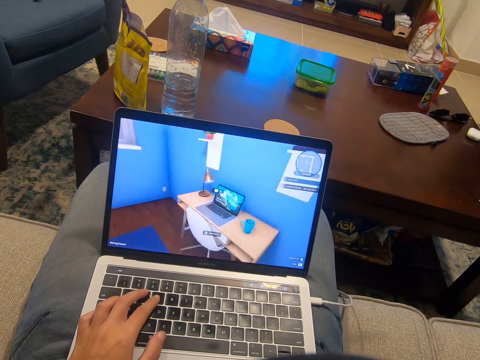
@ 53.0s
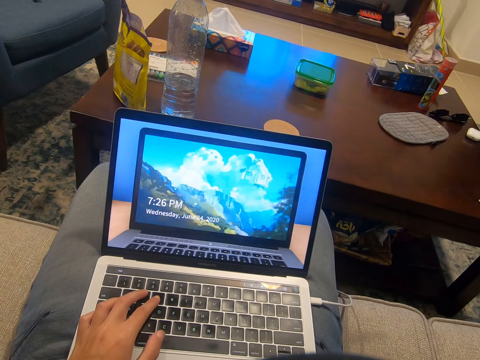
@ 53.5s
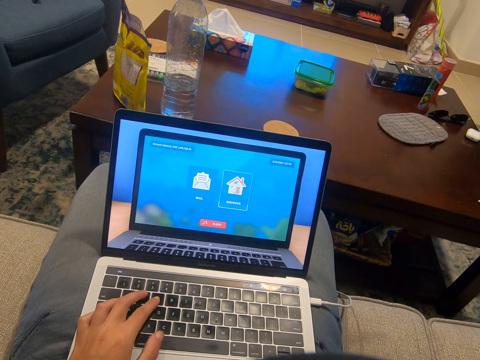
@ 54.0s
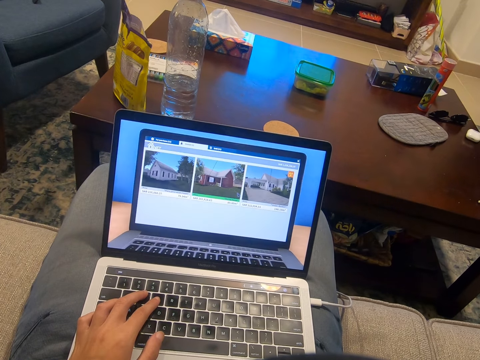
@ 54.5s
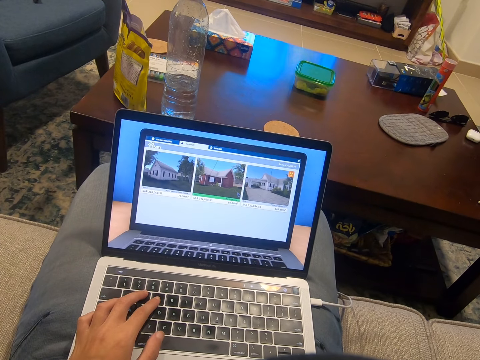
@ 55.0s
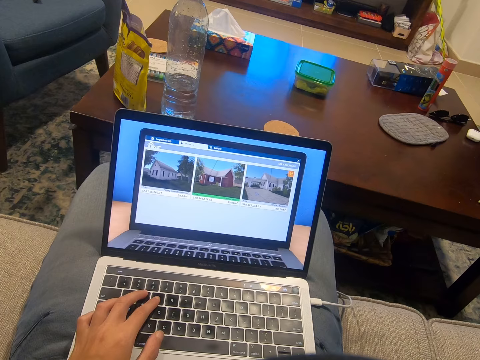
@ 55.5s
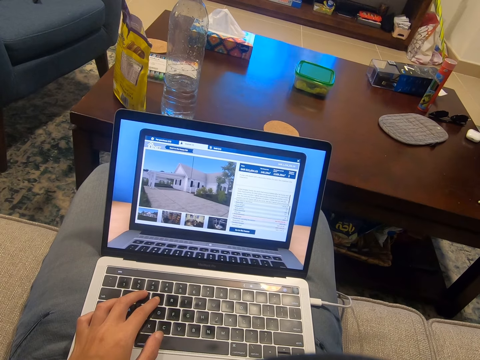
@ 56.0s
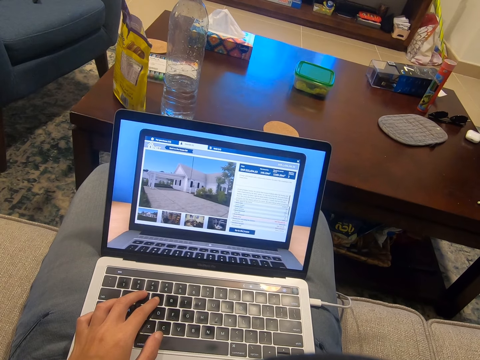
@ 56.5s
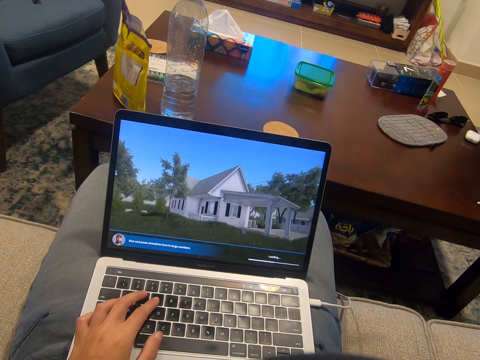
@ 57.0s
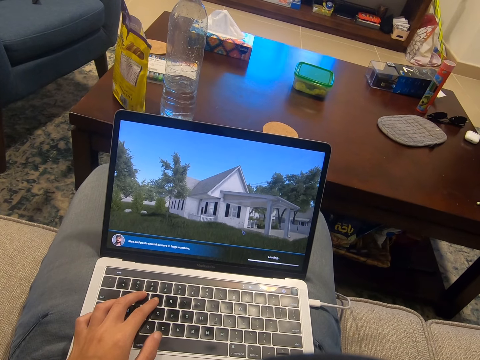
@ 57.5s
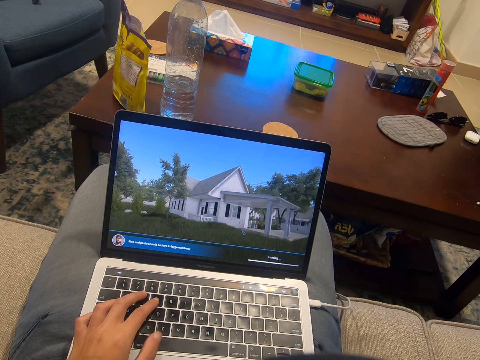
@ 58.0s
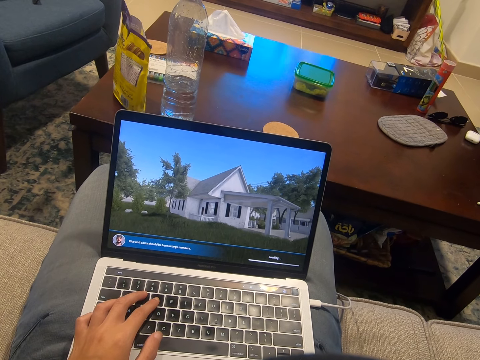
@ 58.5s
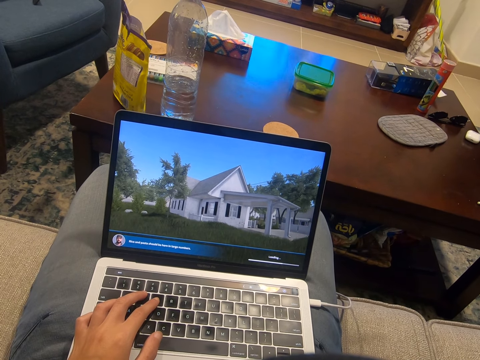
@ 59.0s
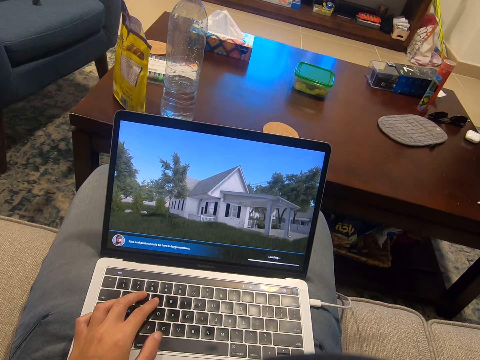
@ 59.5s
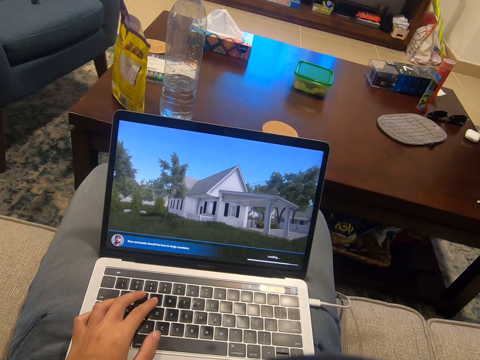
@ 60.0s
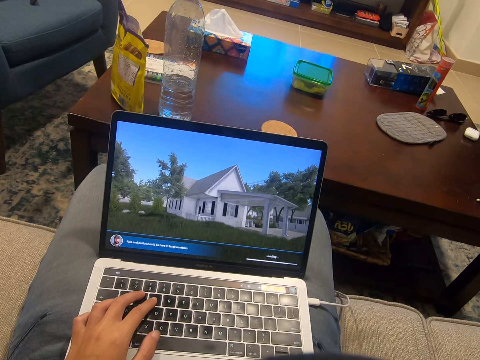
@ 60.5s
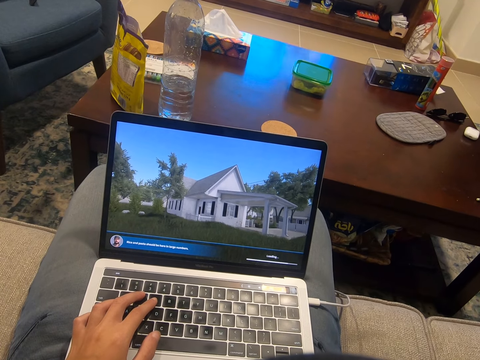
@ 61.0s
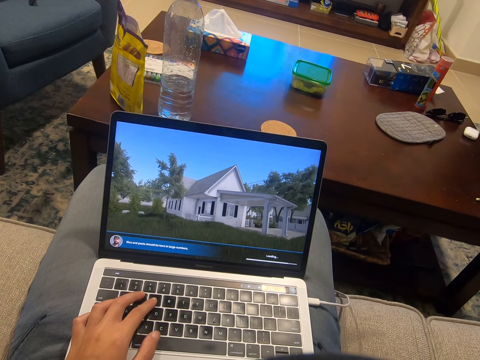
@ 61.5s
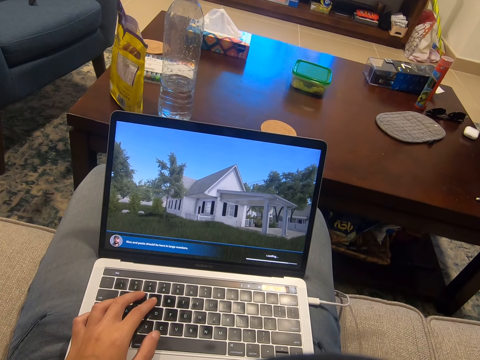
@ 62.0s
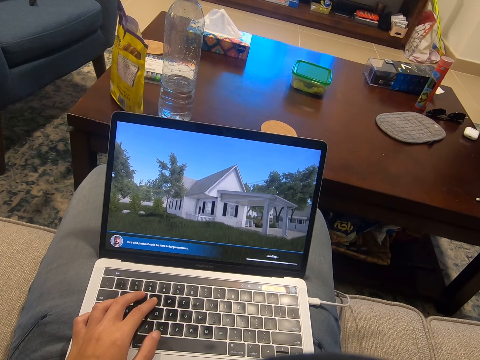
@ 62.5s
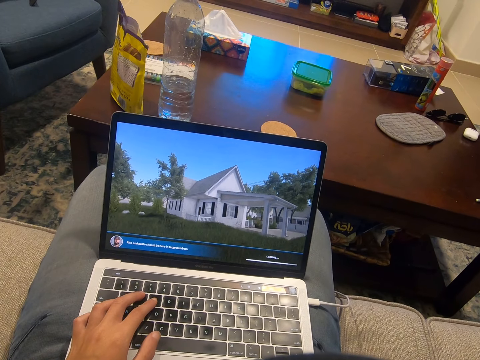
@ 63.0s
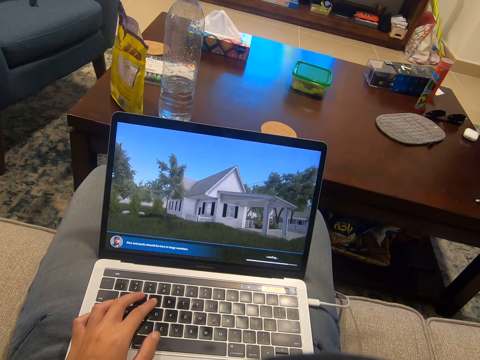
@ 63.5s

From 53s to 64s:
The camera wearer rests a hand on the keyboard.

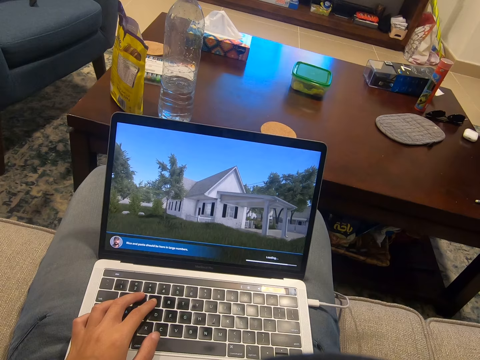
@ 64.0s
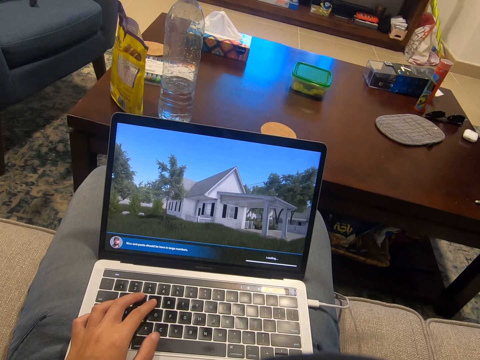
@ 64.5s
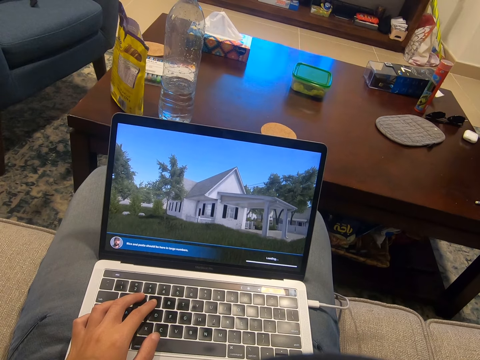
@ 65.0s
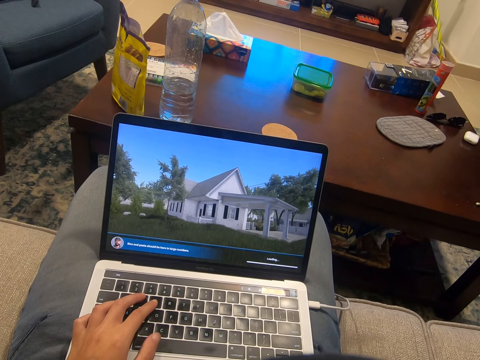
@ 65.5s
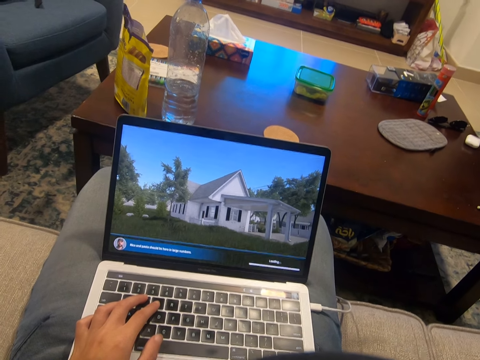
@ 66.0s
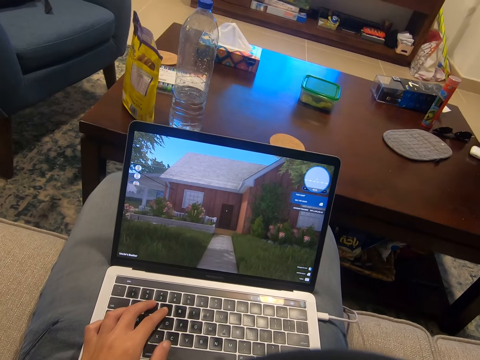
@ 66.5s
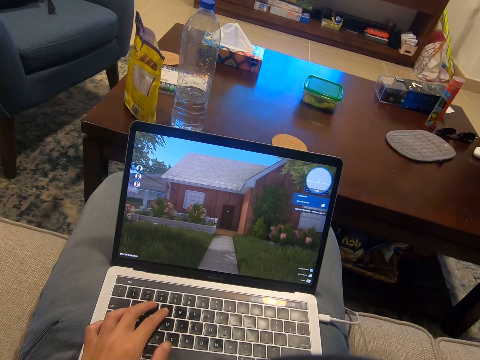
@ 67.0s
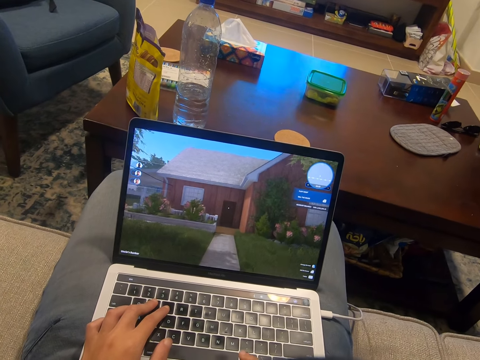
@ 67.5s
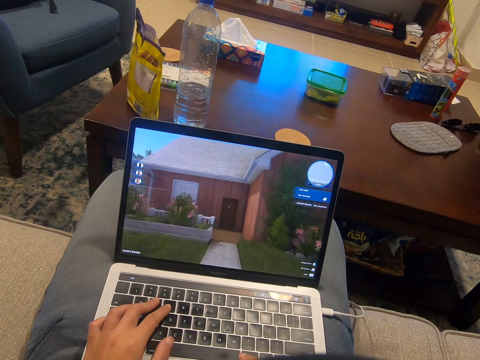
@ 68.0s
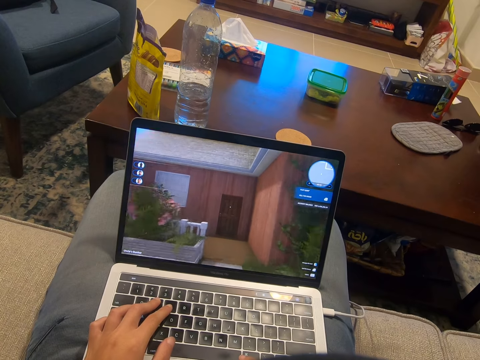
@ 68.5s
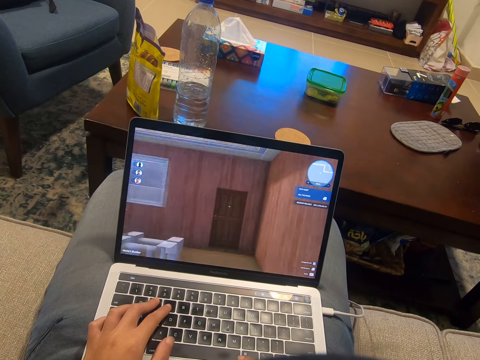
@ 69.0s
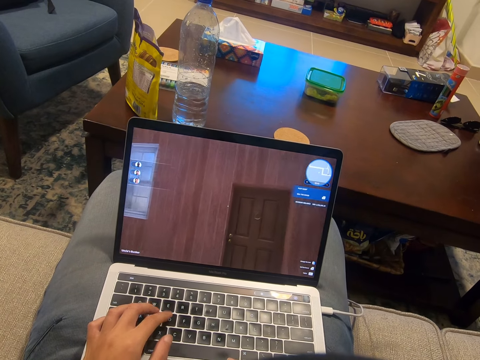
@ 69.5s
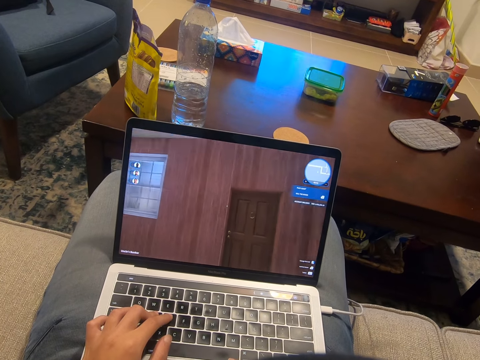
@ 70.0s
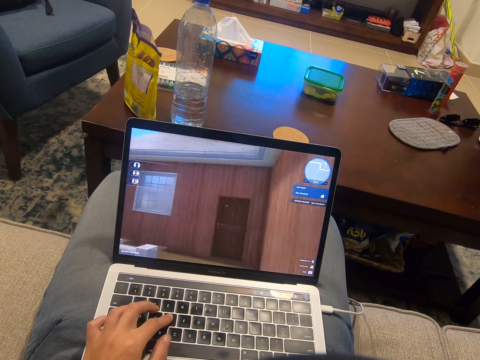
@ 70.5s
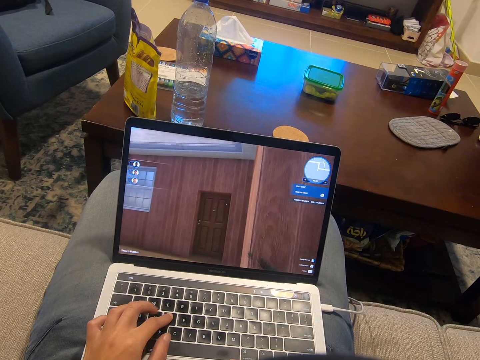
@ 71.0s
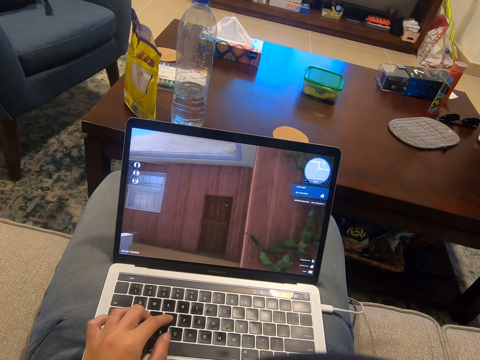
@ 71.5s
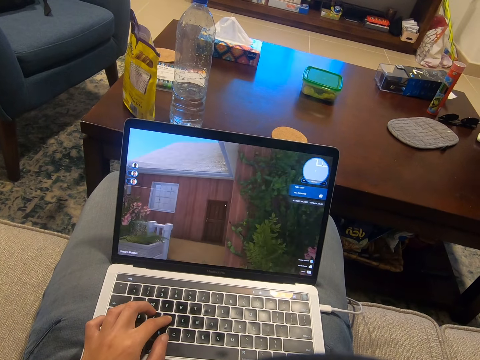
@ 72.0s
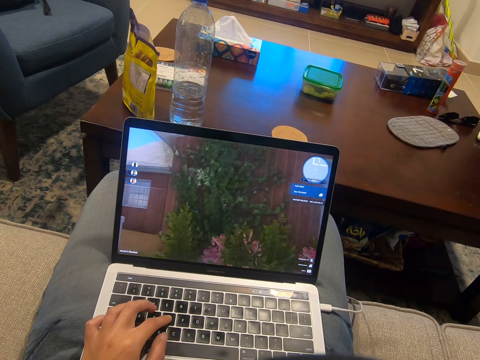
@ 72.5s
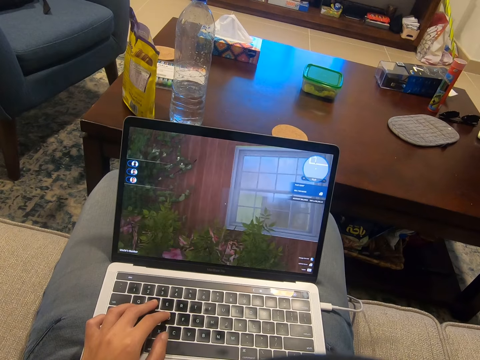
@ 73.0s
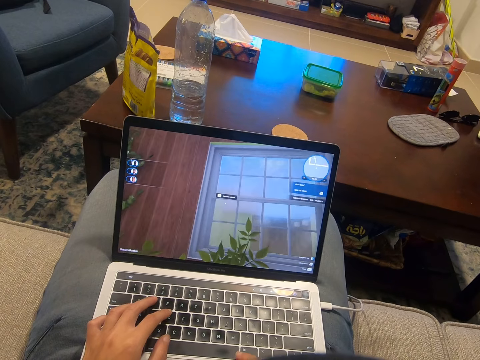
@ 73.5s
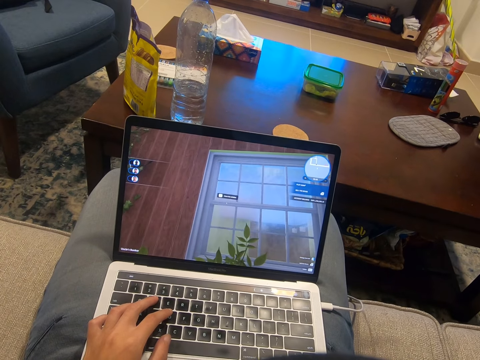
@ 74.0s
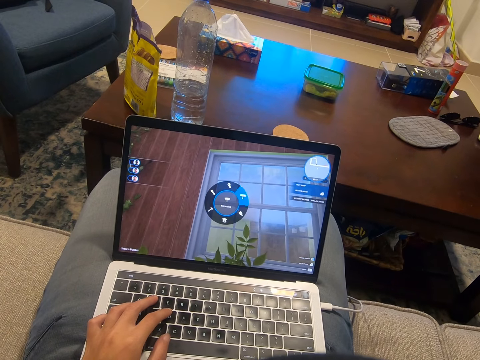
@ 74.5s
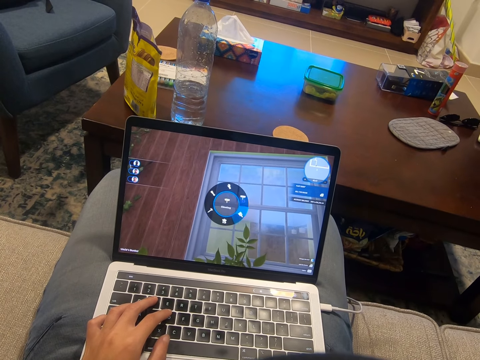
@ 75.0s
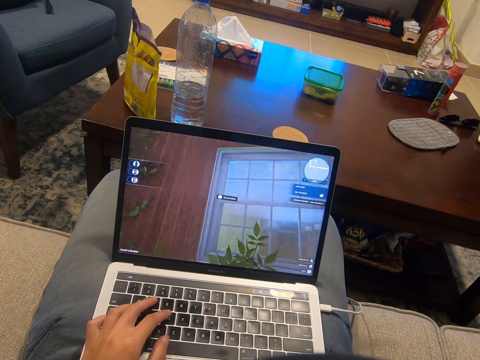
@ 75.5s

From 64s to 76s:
The camera wearer uses the laptop.

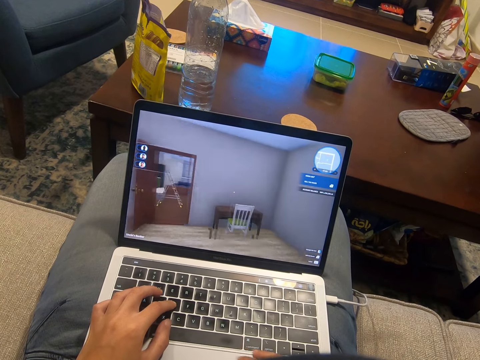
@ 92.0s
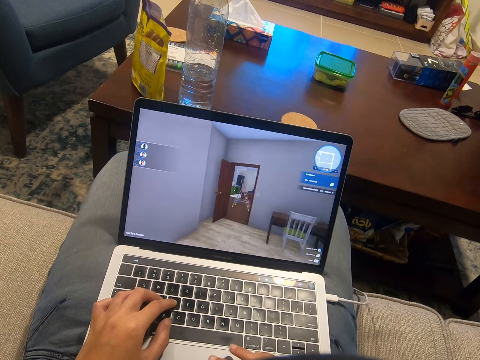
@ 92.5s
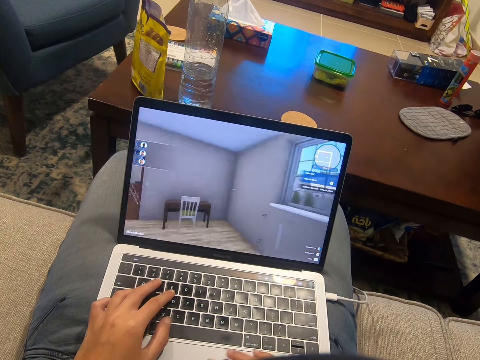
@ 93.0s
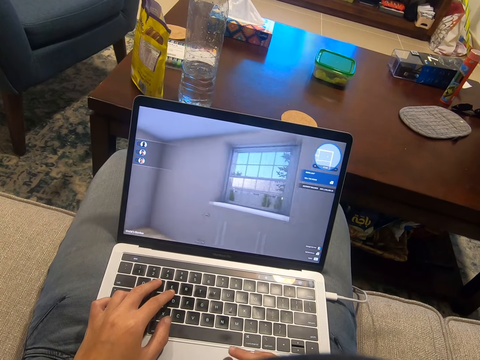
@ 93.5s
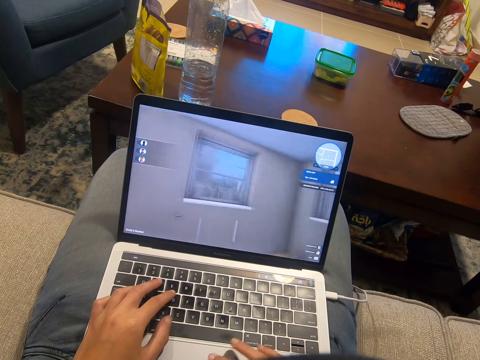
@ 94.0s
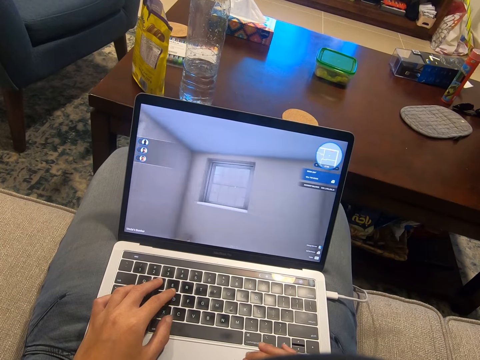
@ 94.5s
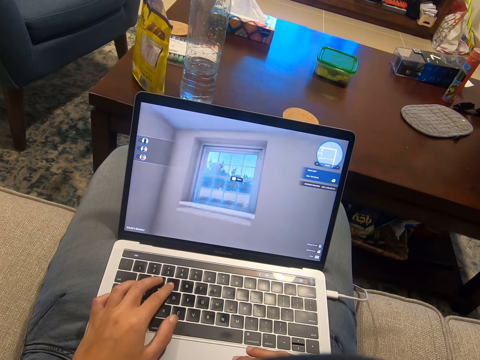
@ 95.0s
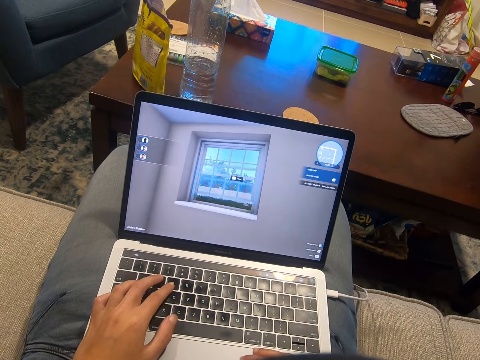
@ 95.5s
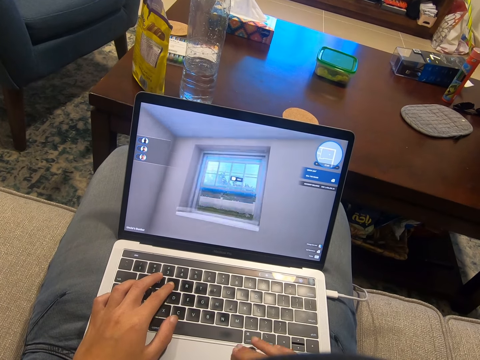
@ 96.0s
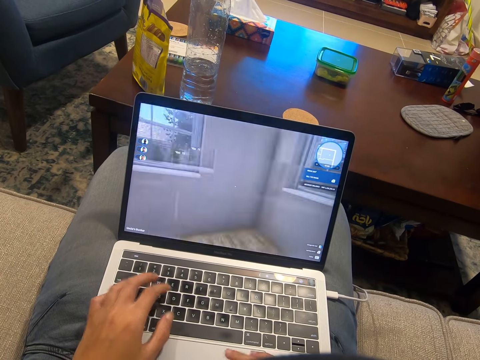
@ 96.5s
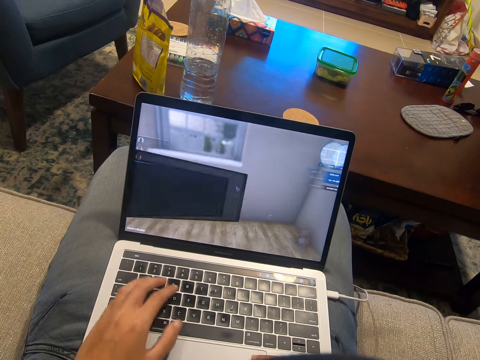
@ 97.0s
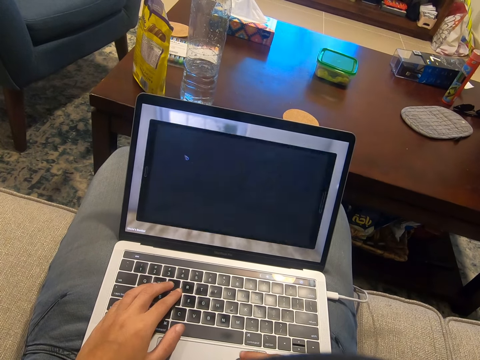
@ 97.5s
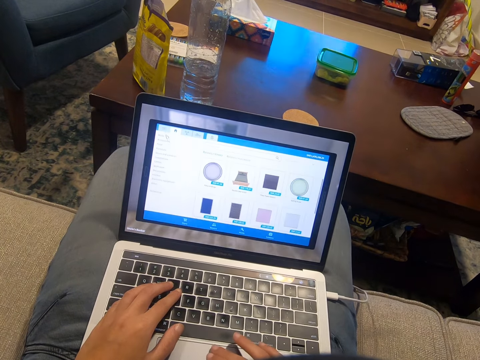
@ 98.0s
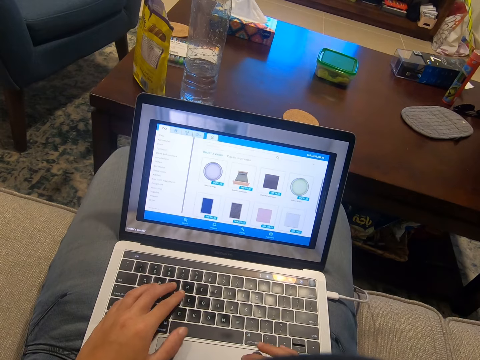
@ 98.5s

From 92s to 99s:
The camera wearer scrolls on the laptop.
